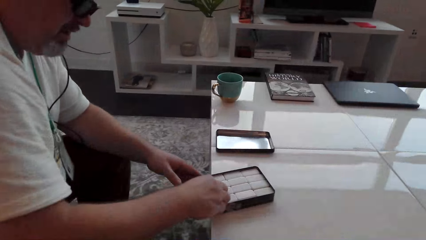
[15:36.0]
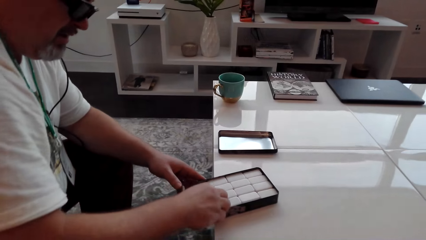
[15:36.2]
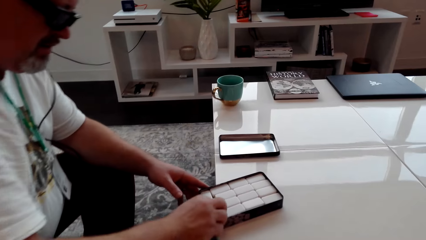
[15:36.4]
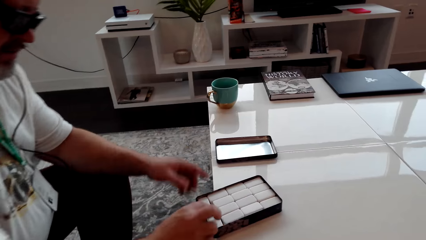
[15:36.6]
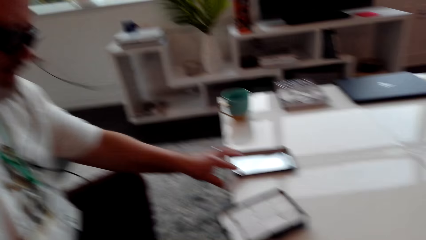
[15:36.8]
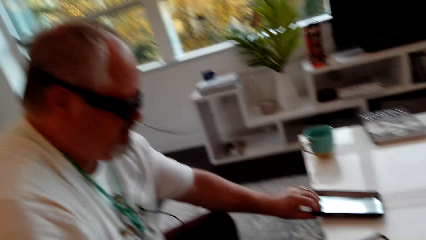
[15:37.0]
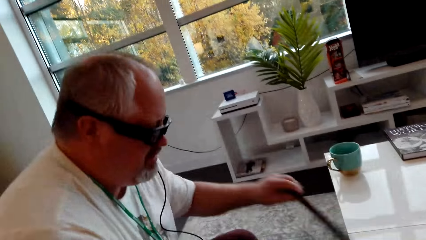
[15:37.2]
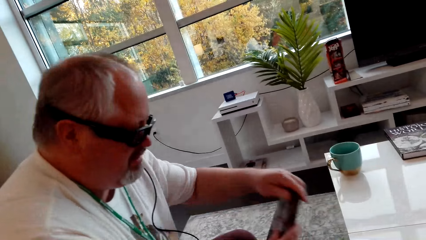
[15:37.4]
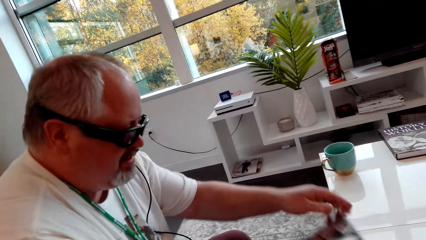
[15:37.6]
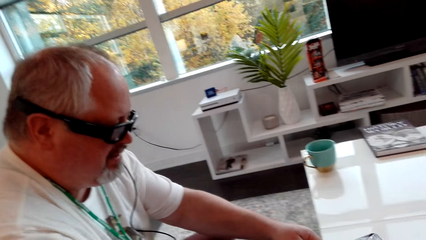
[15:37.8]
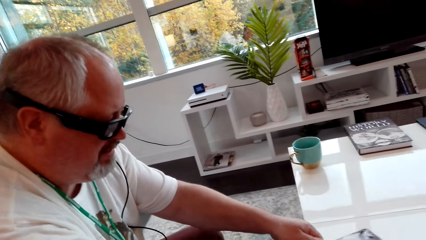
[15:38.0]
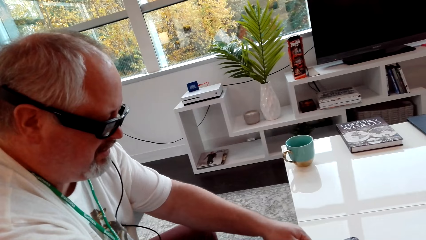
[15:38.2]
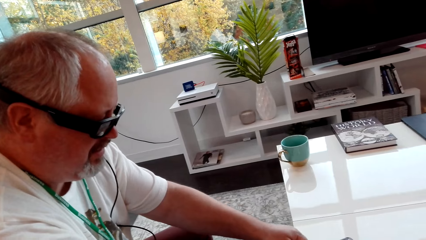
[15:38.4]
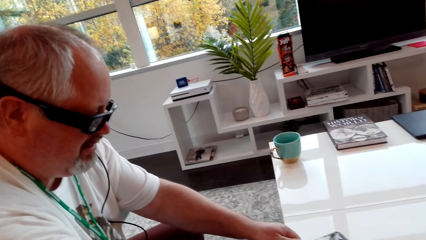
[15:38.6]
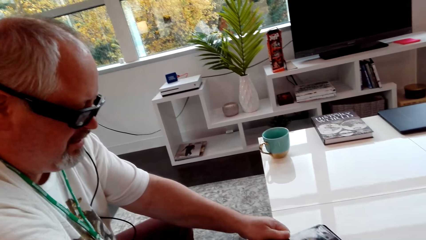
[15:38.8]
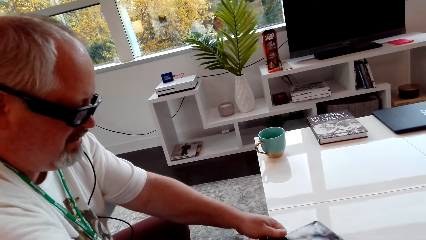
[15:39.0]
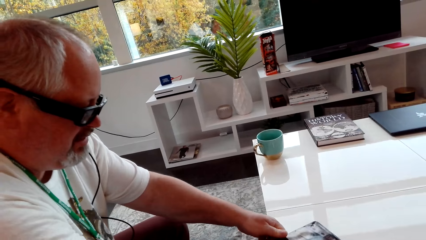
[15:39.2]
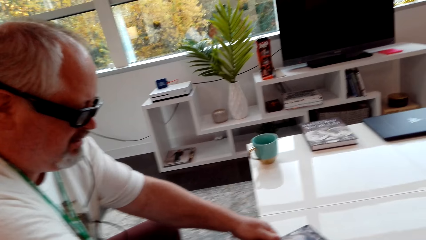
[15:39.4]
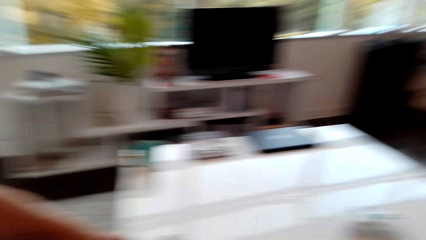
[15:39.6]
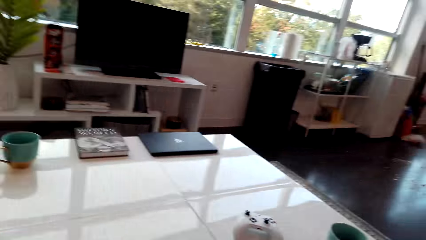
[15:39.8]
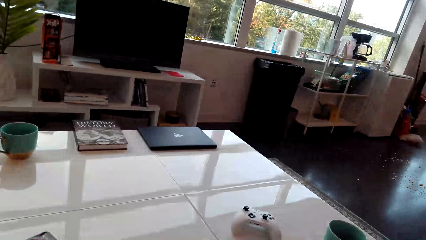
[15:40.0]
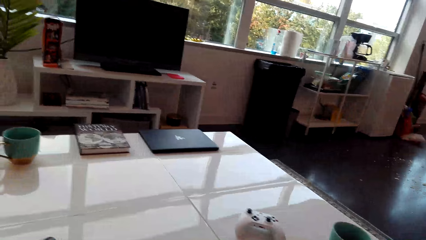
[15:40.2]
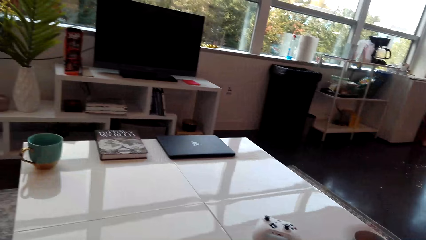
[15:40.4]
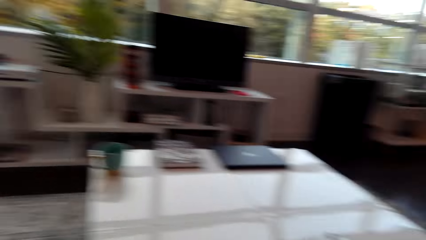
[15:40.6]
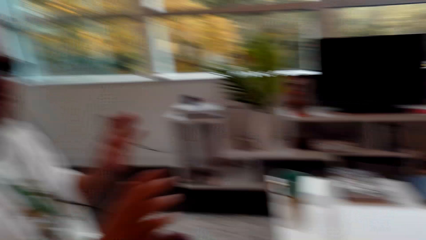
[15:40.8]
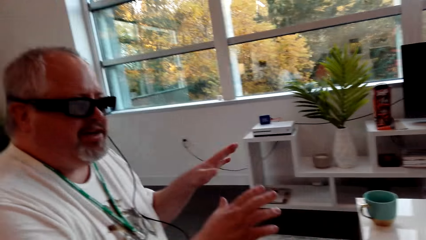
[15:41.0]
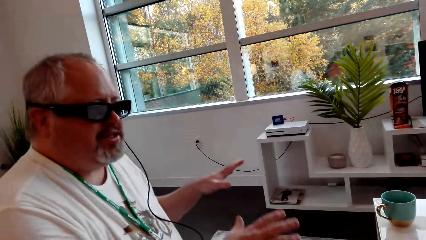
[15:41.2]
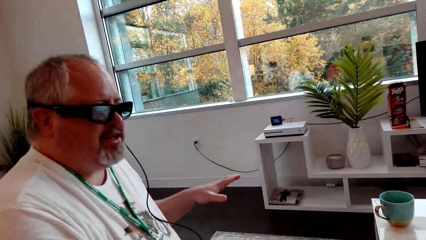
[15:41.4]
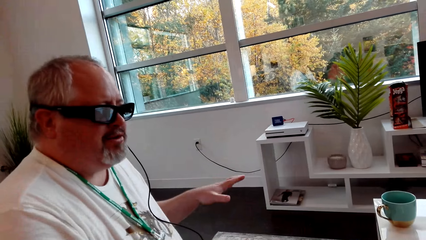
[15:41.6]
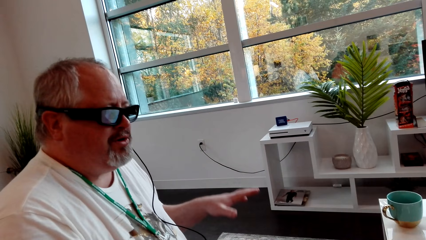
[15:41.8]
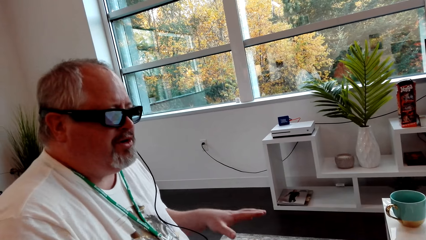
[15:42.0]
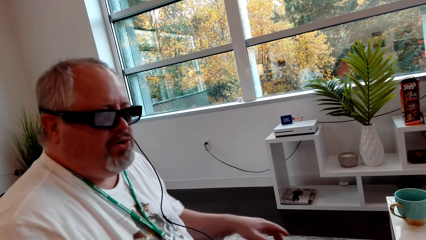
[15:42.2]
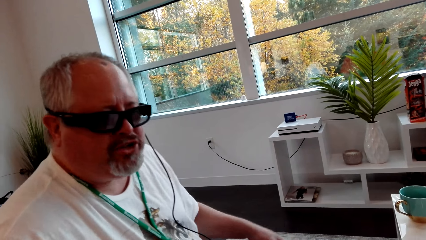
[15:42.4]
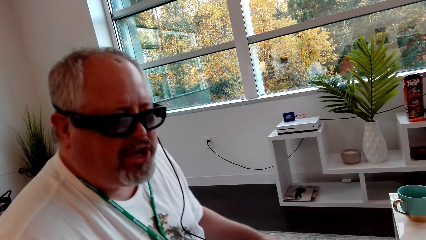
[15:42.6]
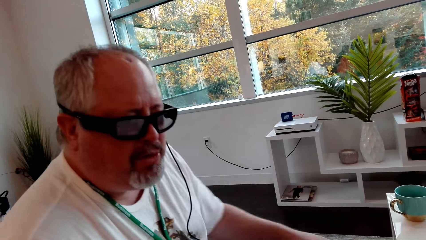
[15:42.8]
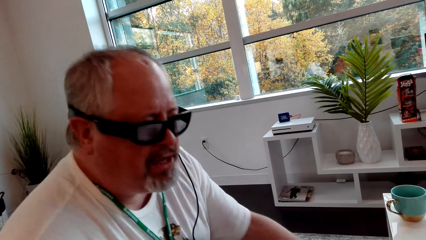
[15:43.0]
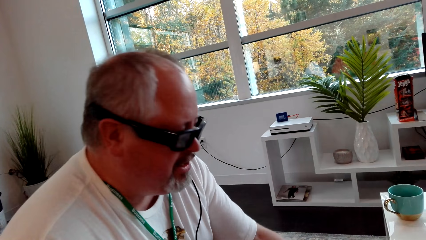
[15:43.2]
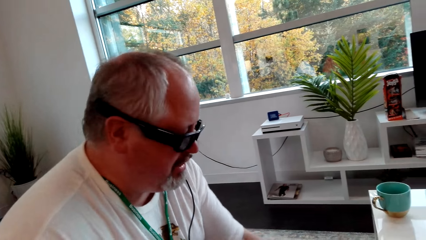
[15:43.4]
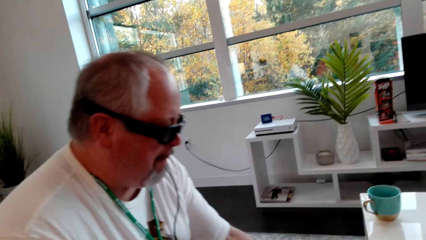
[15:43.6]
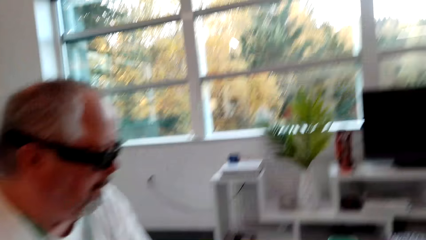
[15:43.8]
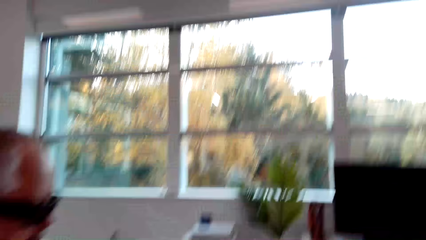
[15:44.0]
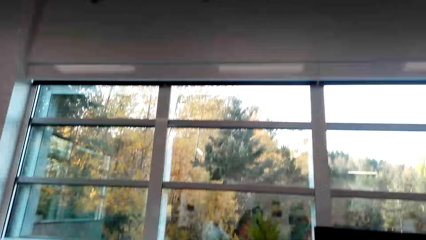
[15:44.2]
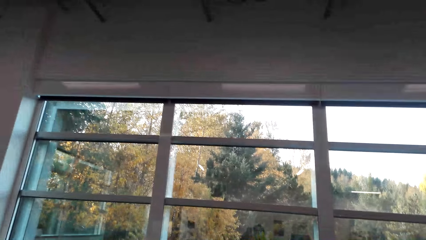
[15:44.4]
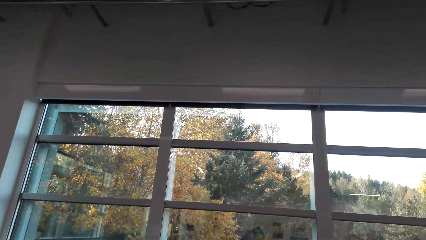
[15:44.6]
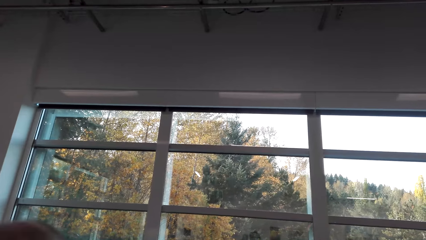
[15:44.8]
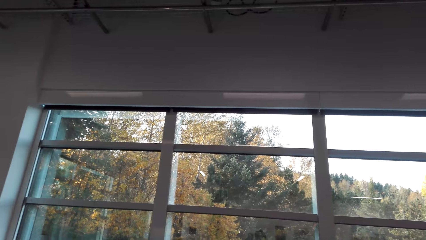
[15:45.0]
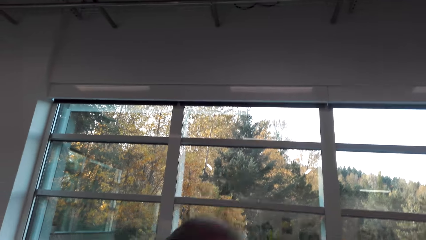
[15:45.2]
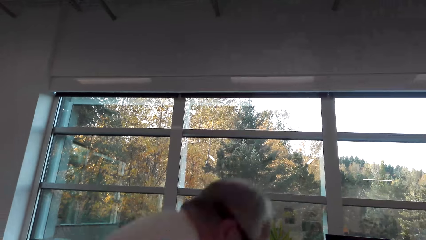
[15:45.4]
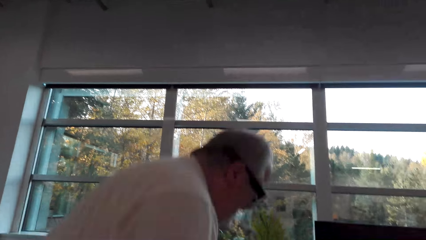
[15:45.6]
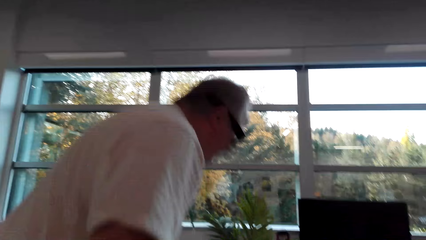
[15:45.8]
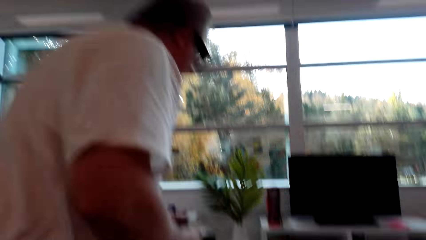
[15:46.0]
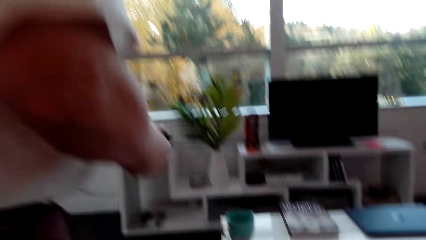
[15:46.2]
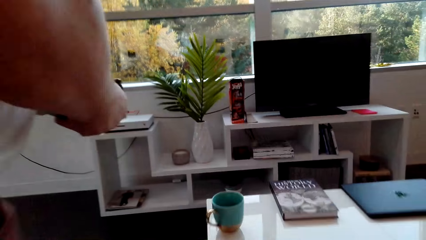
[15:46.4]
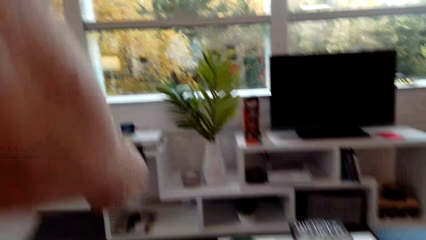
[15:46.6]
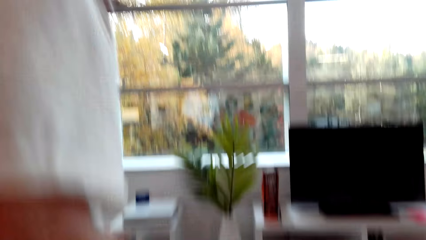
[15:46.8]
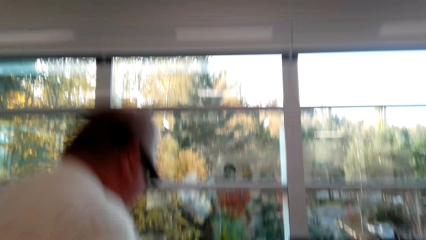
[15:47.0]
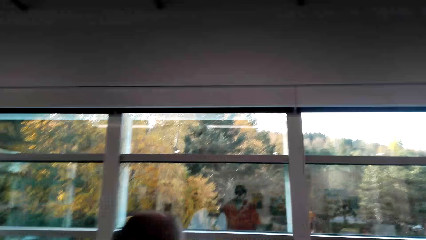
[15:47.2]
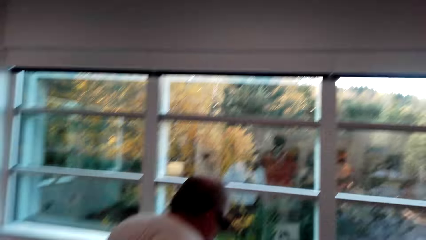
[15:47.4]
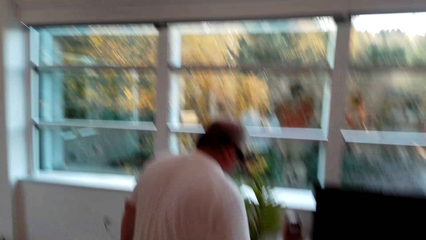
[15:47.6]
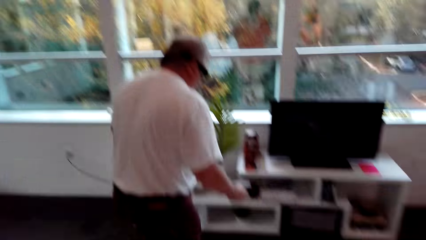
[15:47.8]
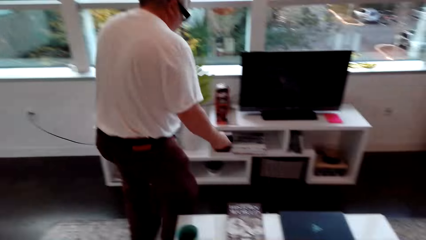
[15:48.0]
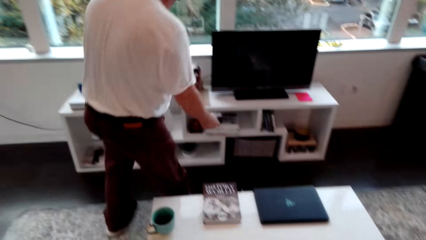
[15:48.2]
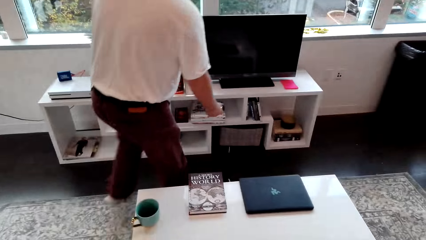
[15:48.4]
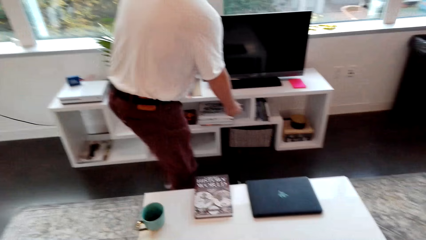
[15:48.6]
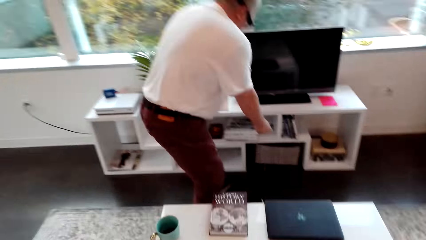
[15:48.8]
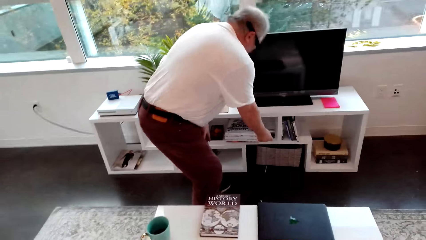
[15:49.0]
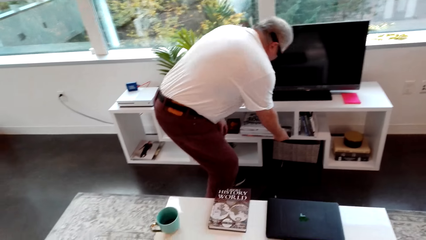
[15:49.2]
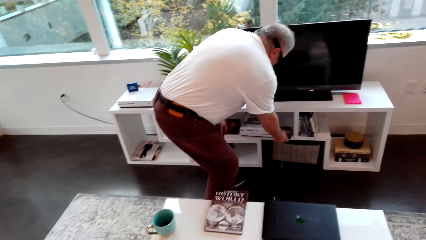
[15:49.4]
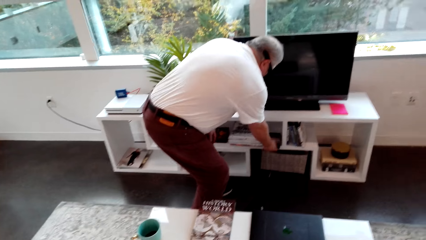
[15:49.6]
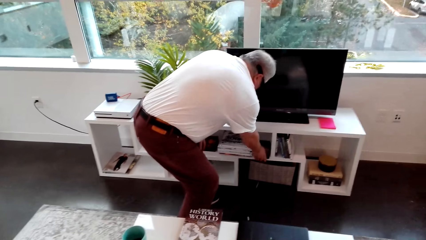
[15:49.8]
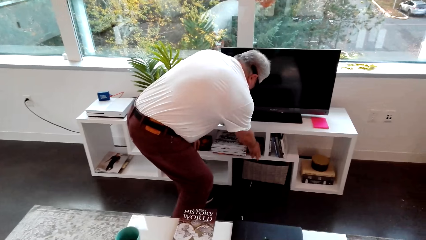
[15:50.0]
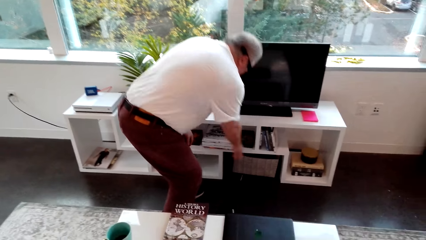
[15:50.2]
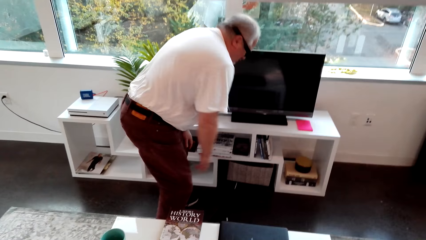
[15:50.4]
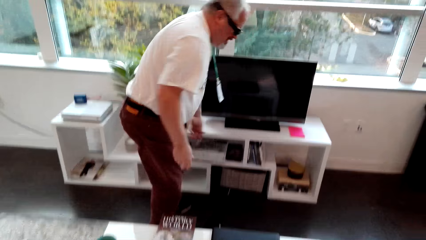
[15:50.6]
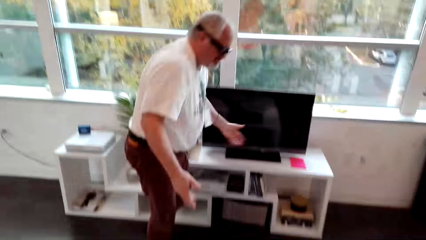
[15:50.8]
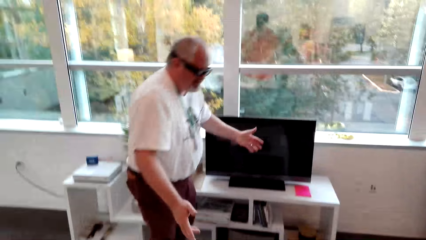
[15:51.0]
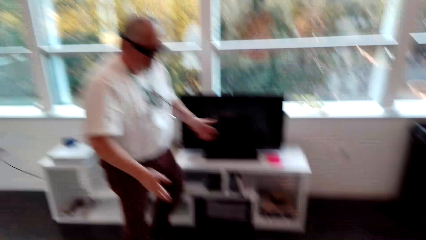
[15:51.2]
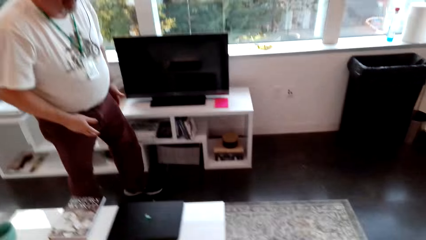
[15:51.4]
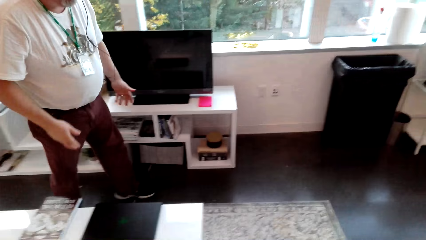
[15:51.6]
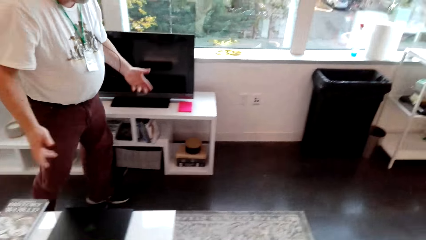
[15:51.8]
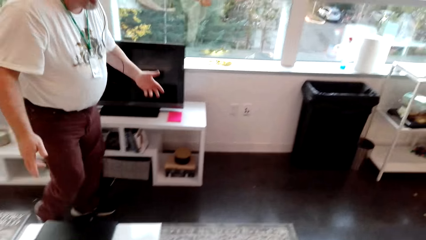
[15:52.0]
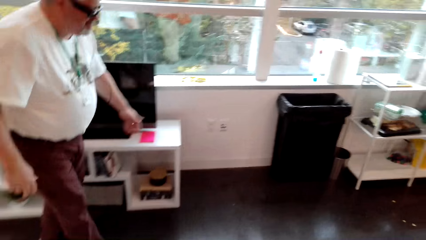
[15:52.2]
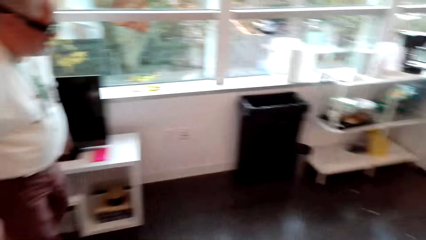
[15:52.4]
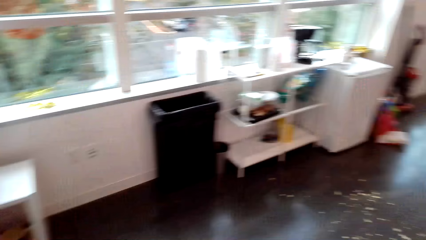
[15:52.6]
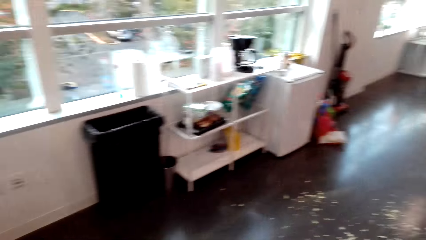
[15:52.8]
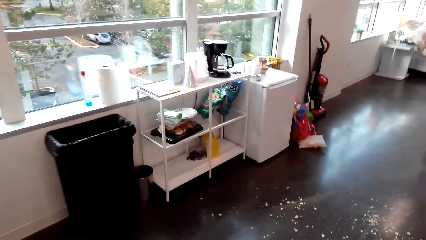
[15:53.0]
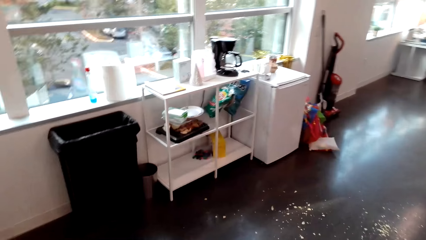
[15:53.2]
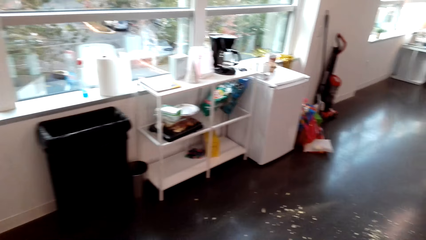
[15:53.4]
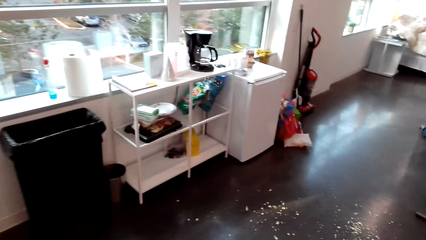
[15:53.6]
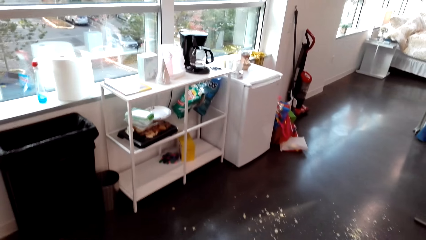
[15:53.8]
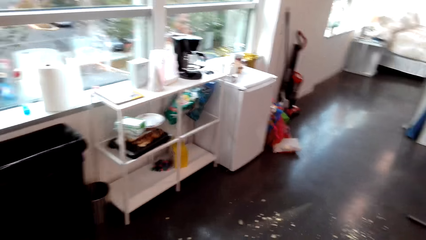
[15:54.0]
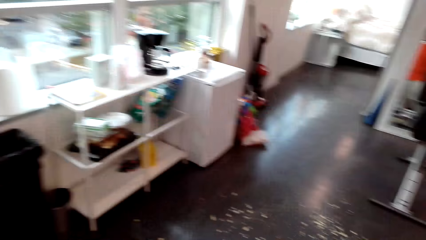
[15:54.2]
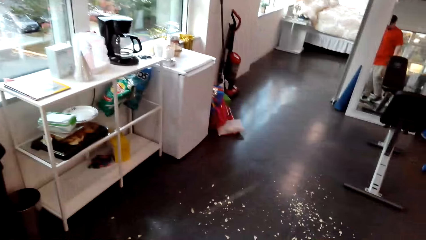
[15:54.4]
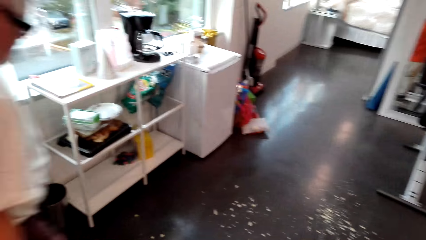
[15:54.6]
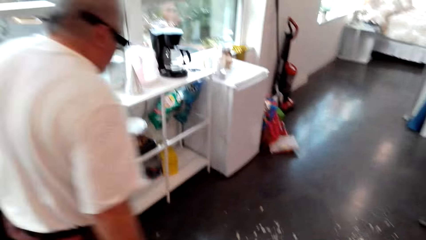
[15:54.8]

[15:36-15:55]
A man closes the box. The man gestures out. The man stands up. The man places the box on a table shelf. The man walks in the house.
